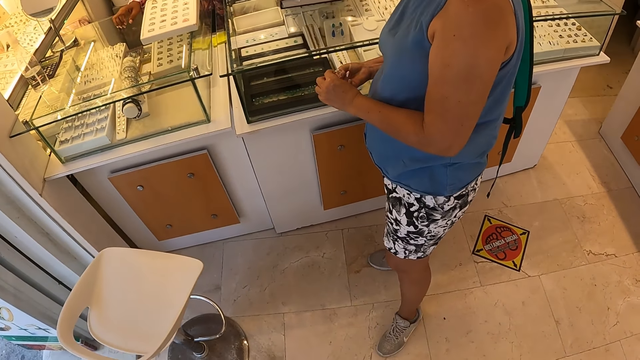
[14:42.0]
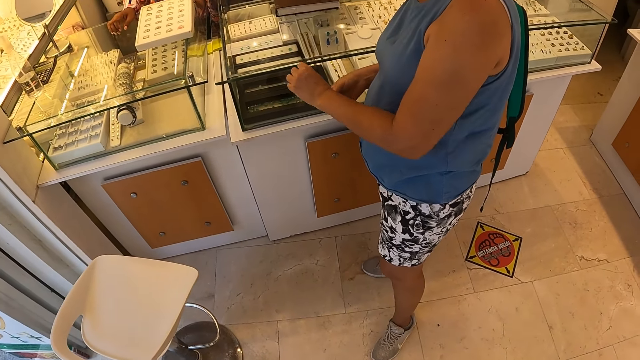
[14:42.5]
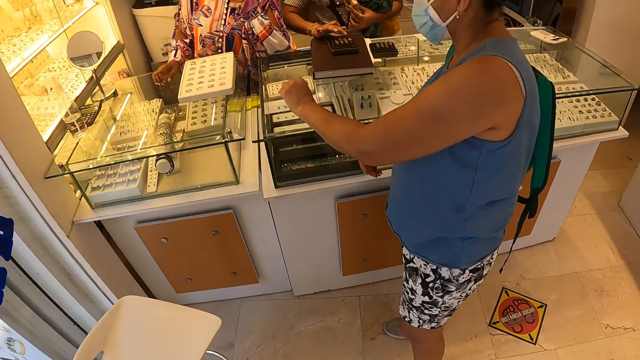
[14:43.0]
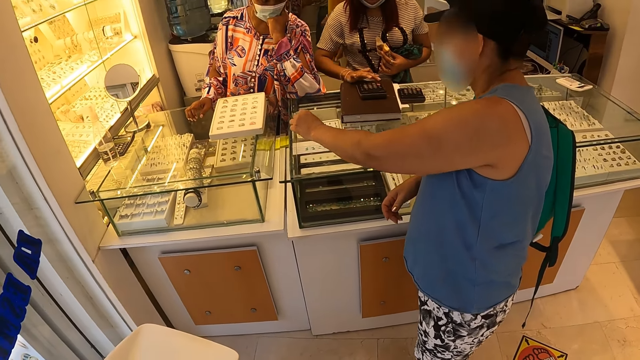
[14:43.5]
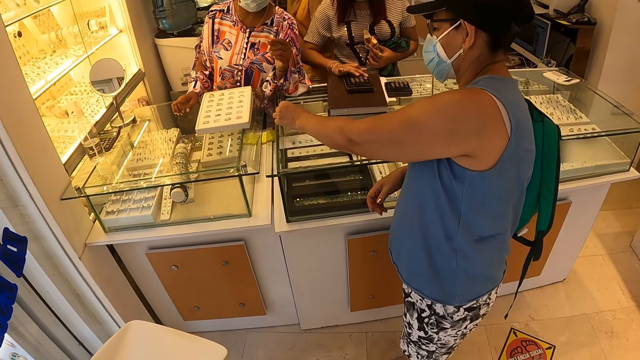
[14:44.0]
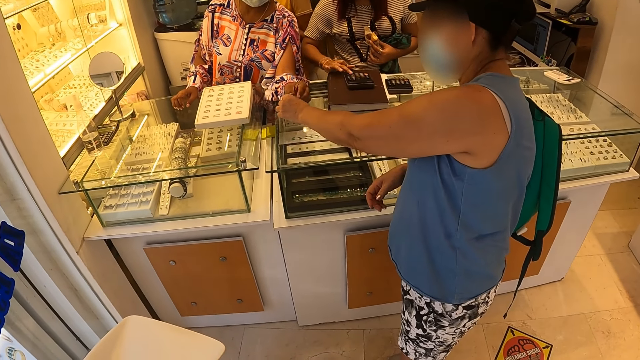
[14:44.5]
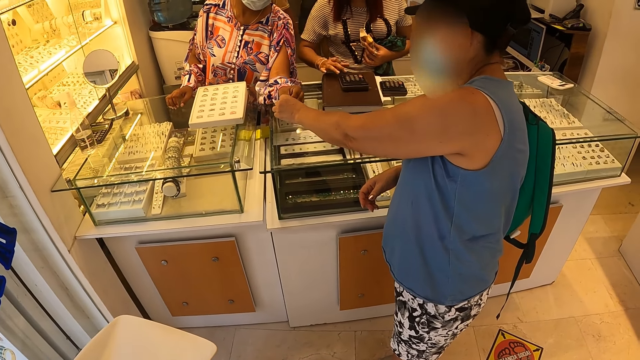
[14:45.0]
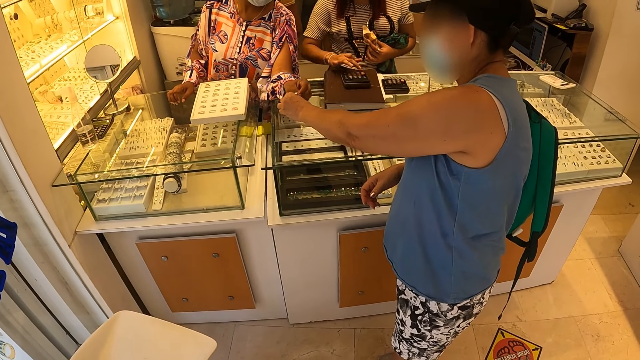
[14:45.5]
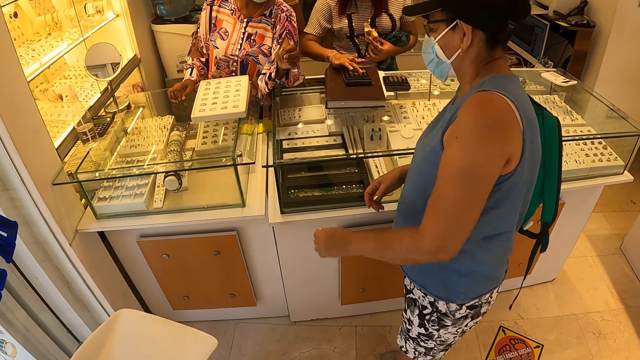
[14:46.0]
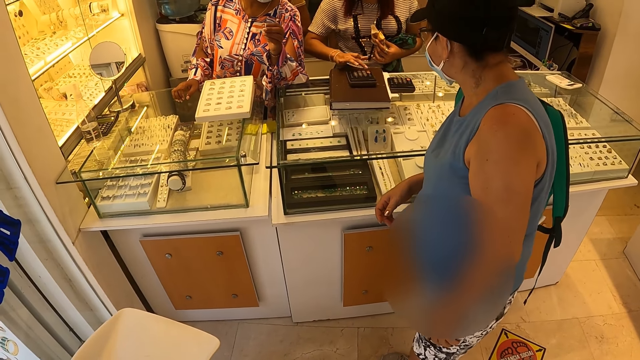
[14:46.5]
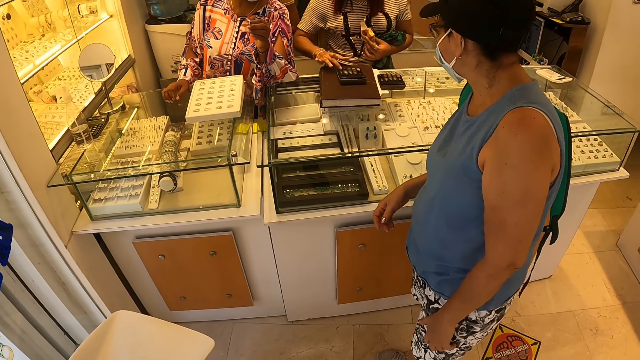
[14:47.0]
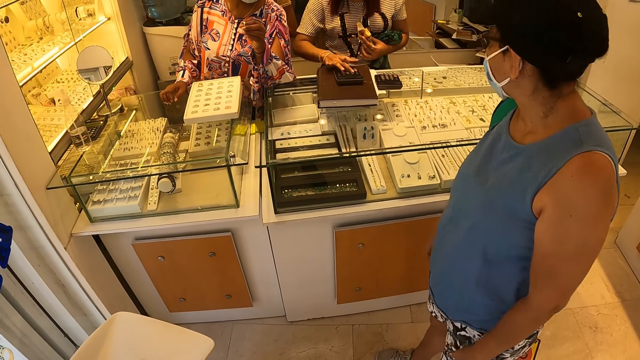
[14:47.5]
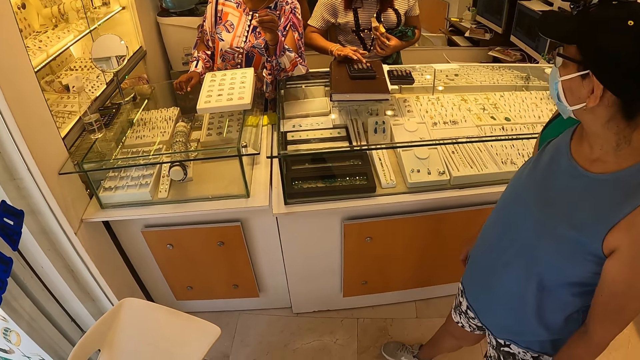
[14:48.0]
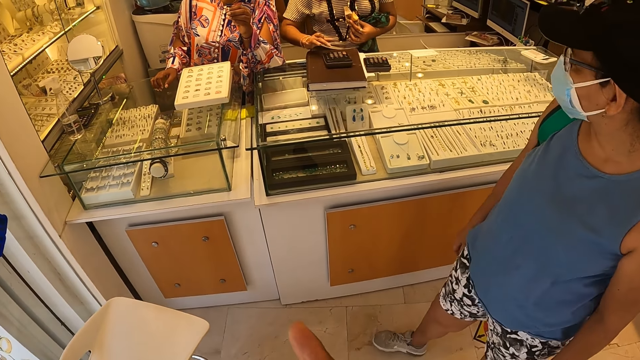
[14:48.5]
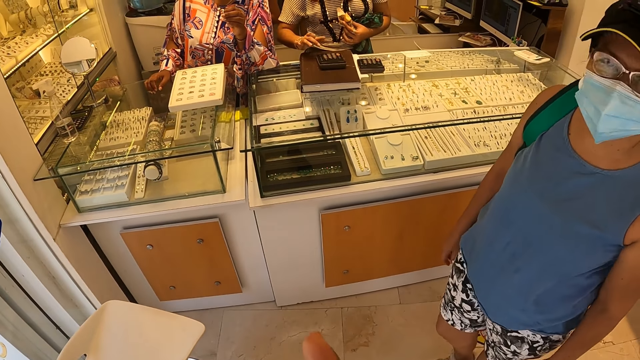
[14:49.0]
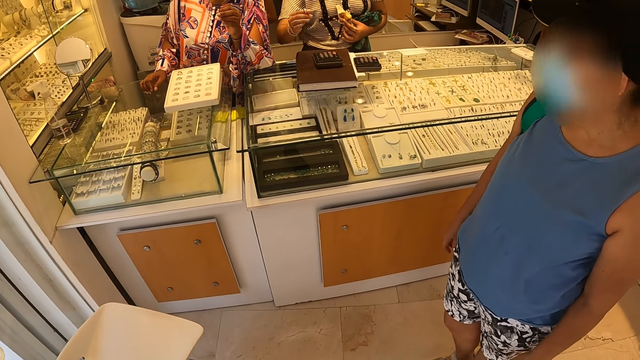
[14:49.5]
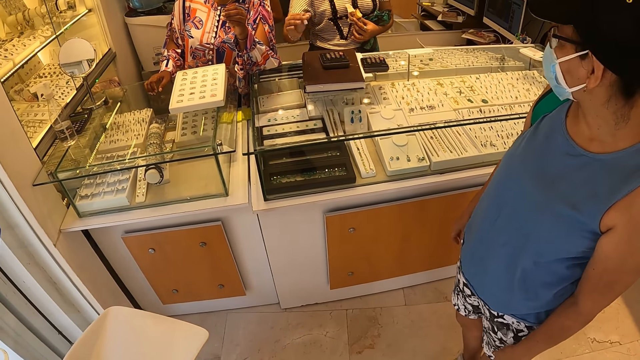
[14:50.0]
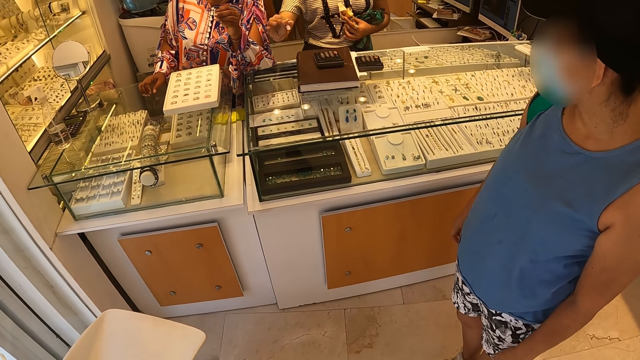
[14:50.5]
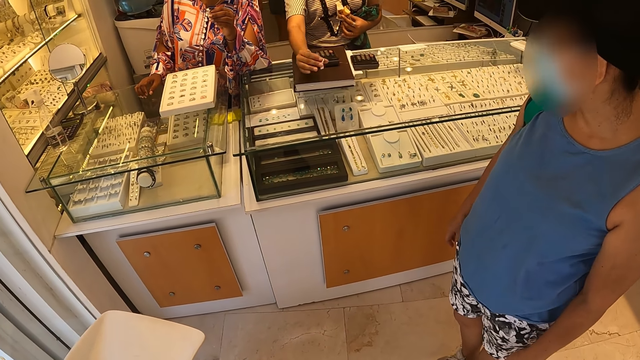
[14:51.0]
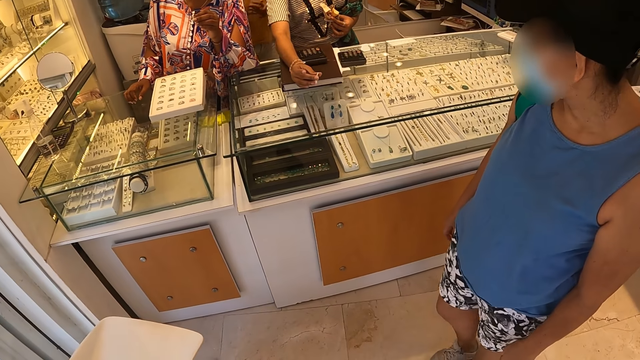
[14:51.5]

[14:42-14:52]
A lady hands out the jewelries to another lady. A woman picks up a ring. Another woman converses with the first woman. The camera wearer looks around the jewelry store. They converse with the second woman, the first woman and a third woman.

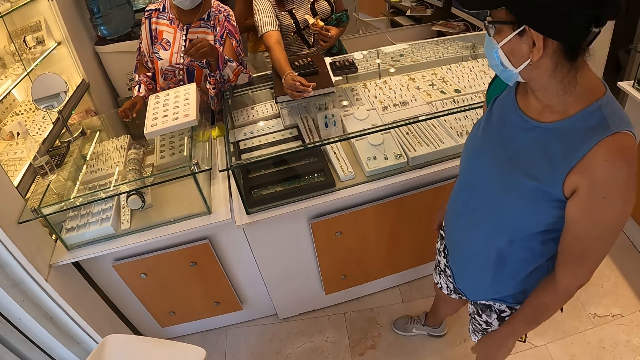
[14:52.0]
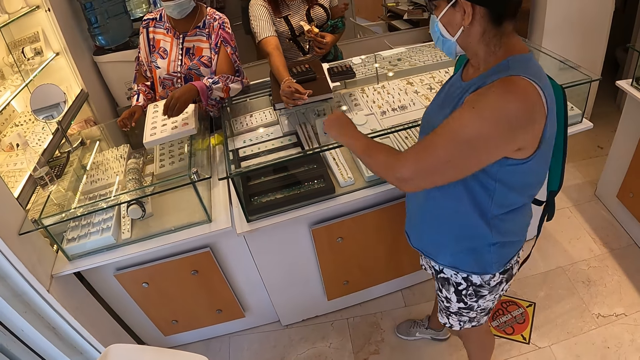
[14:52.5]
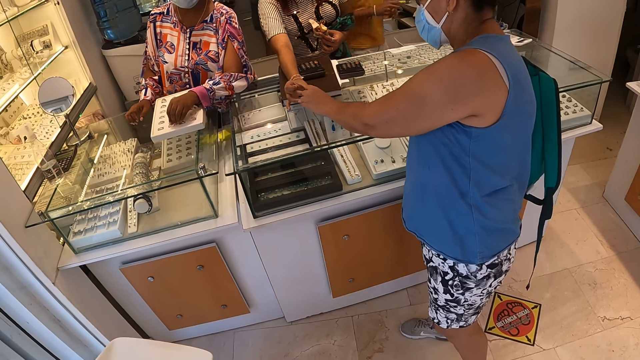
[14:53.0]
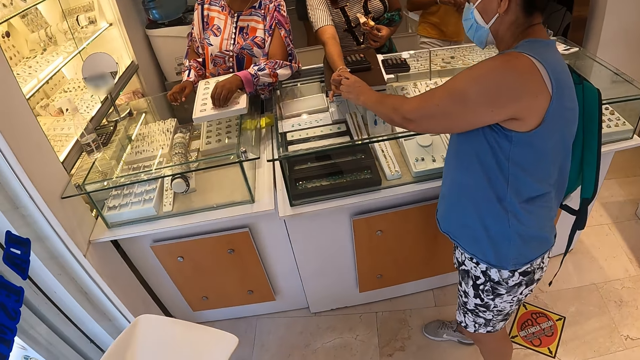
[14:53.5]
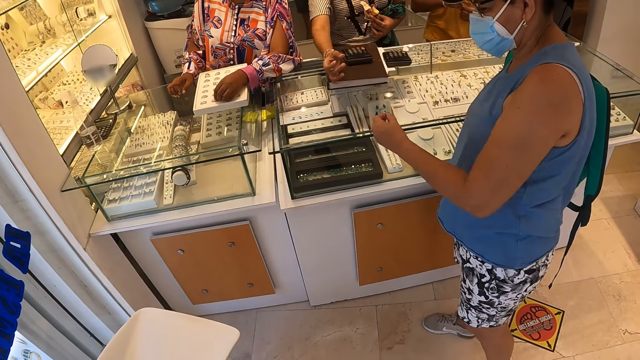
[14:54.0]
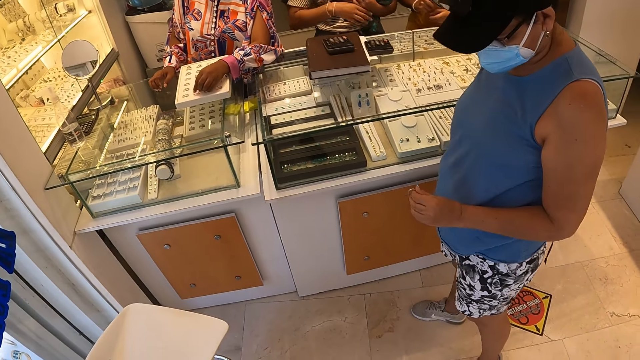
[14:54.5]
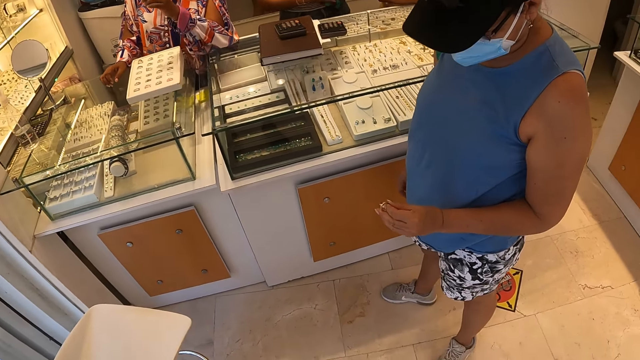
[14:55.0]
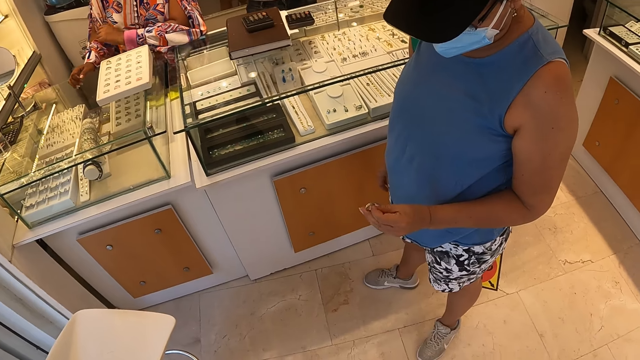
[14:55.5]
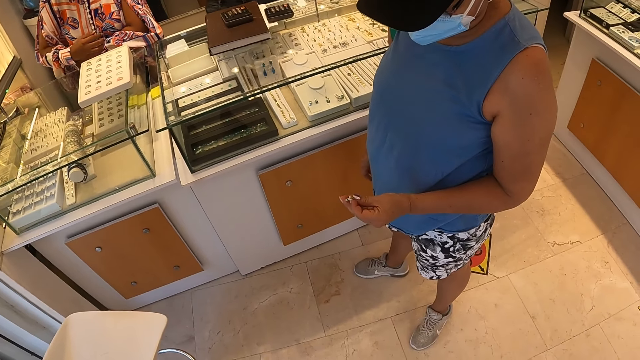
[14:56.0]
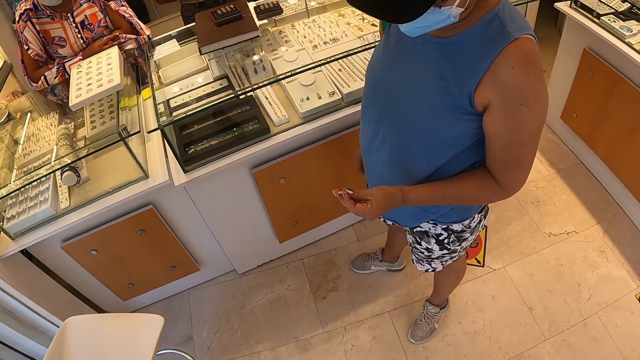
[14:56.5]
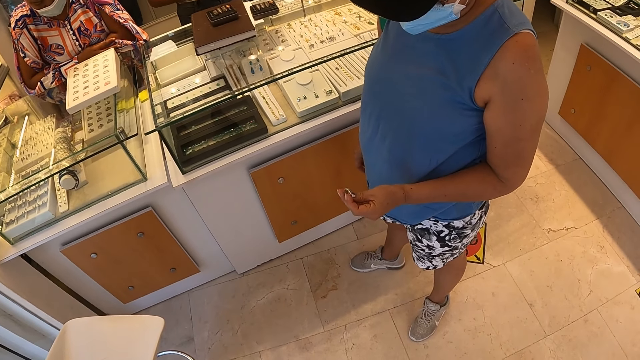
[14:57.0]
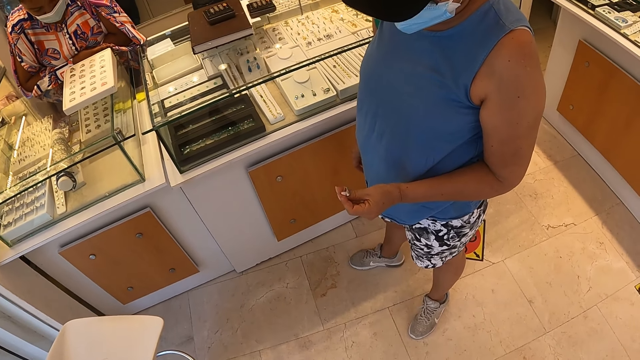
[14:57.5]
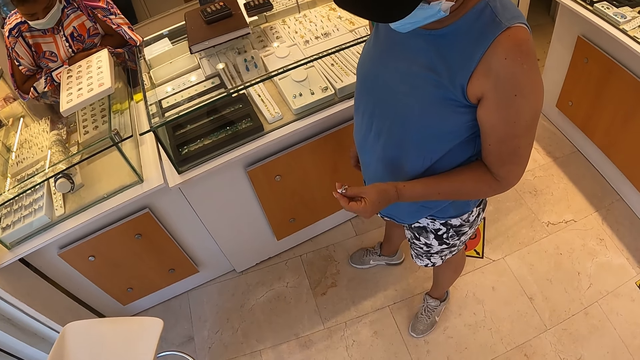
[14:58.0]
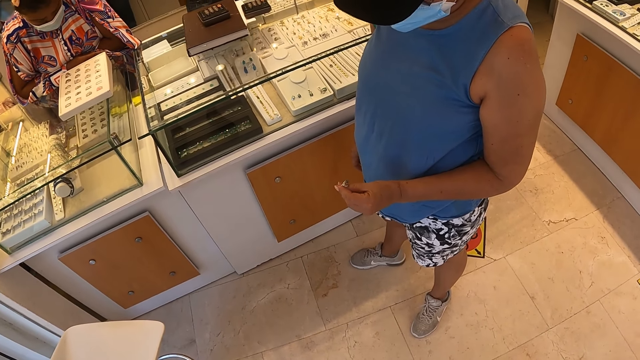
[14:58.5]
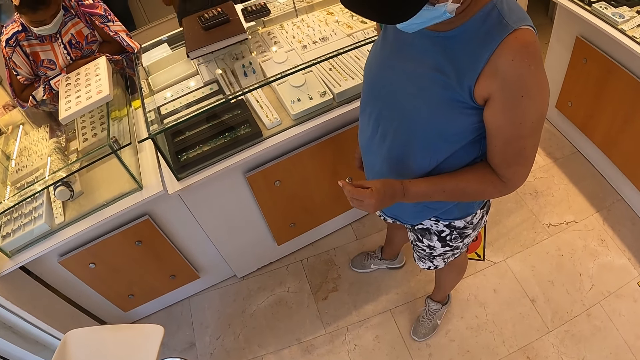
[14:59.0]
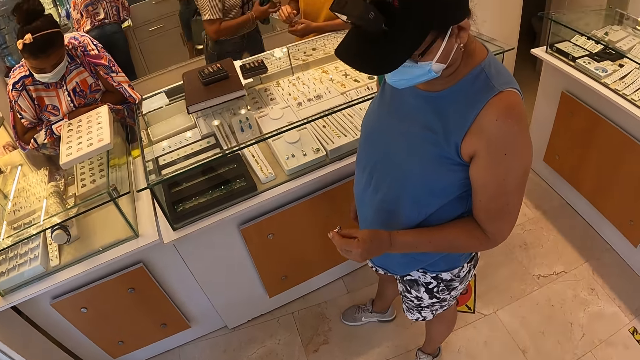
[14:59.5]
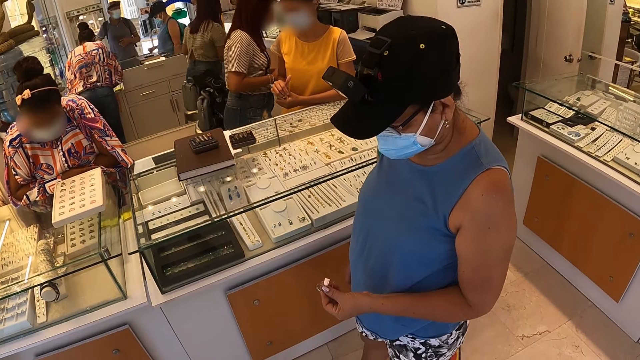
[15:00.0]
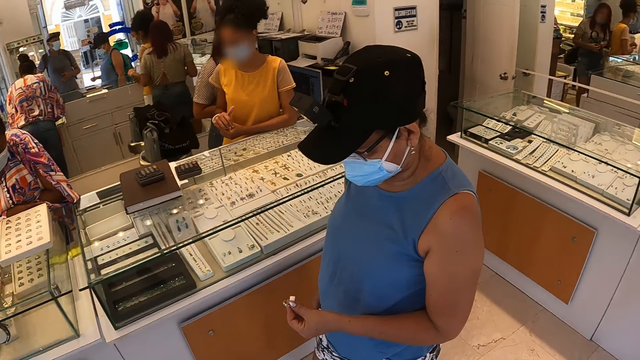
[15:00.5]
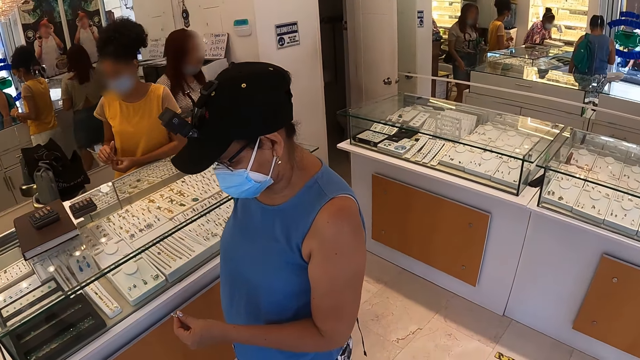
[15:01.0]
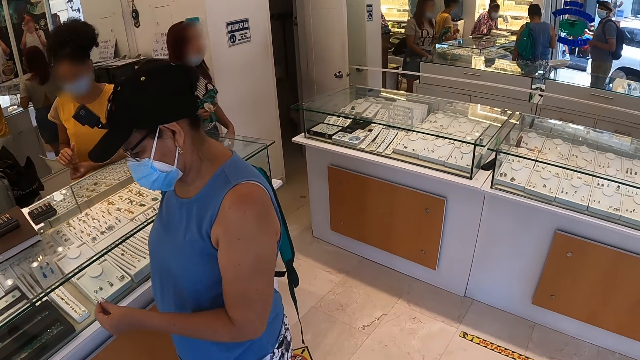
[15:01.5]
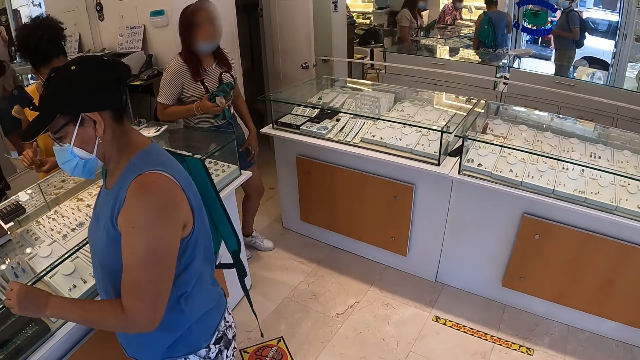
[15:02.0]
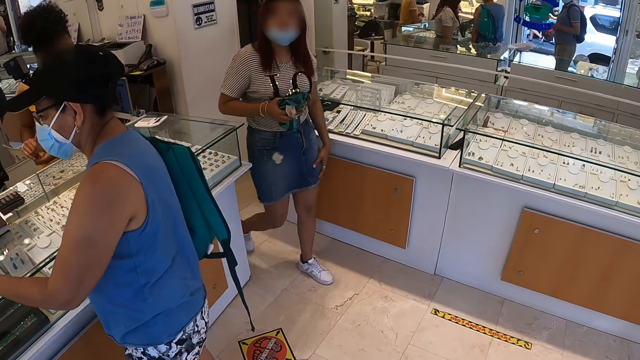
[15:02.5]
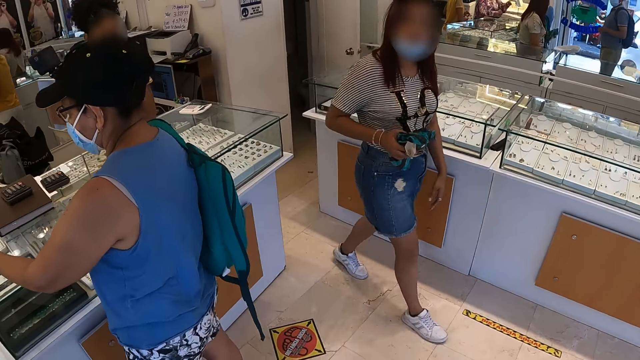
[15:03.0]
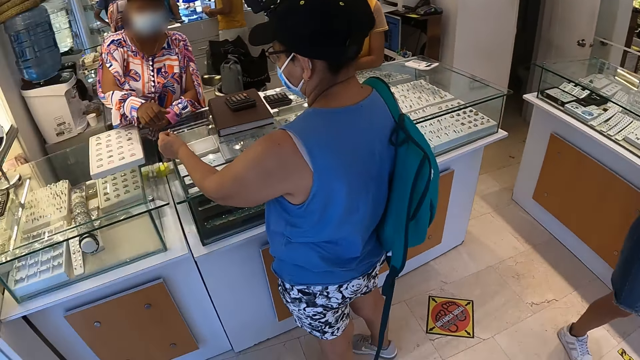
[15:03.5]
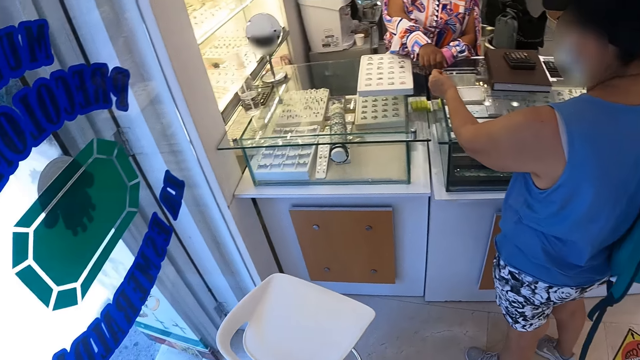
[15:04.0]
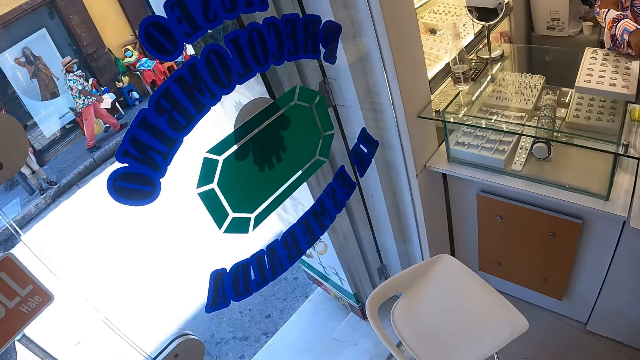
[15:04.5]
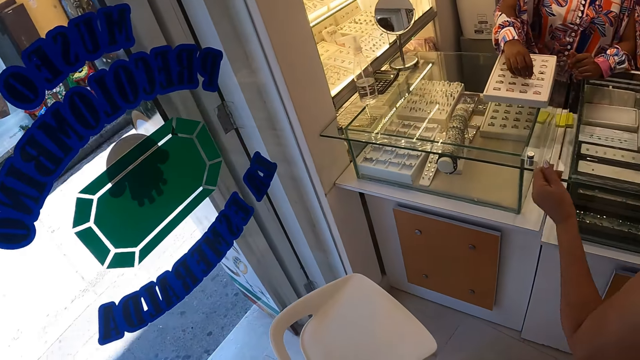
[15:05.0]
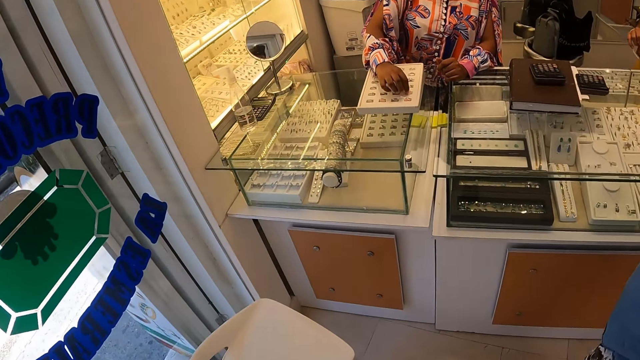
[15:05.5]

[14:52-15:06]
A lady picks up the jewelries or ring from another lady. The first lady checks the ring. The camera wearer looks around the jewelry store. The first lady checks the ring. A woman walks around the jewelry store. The first lady checks the ring. The woman walks around the jewelry store. The camera wearer looks around the jewelry store. The first lady hands out the jewelries to a third lady. The camera wearer looks aside. A man places the ring in the box.
